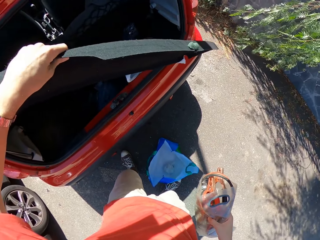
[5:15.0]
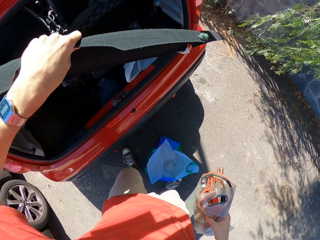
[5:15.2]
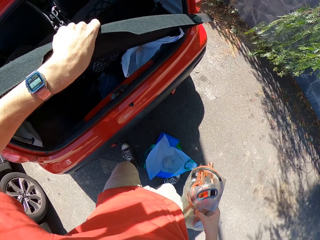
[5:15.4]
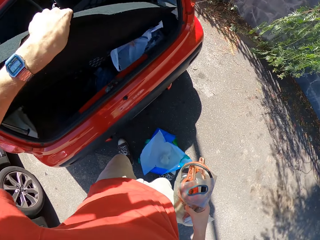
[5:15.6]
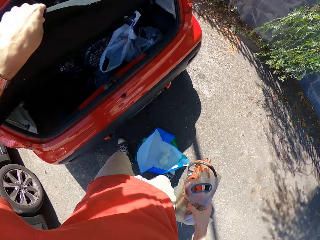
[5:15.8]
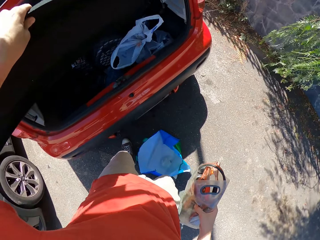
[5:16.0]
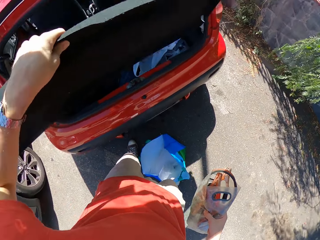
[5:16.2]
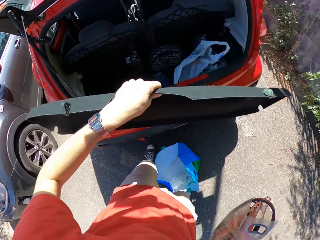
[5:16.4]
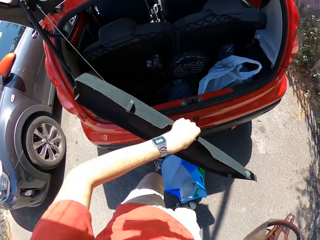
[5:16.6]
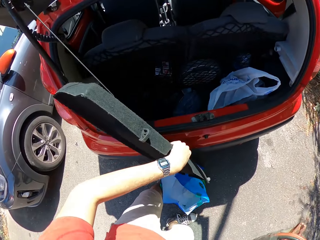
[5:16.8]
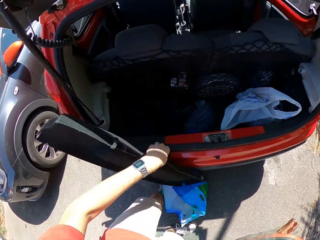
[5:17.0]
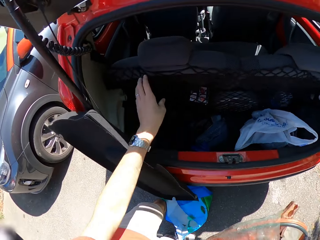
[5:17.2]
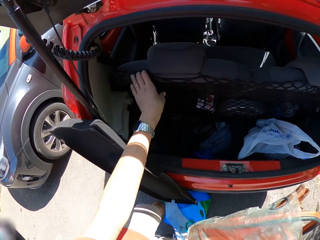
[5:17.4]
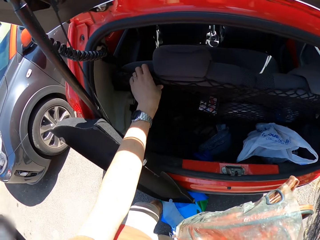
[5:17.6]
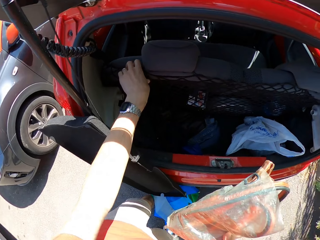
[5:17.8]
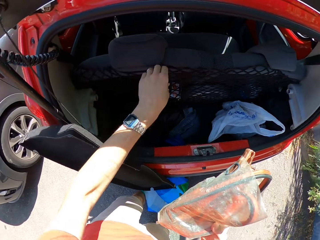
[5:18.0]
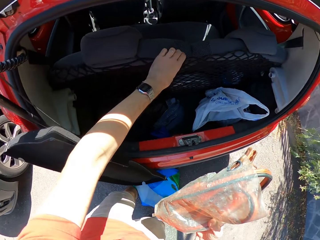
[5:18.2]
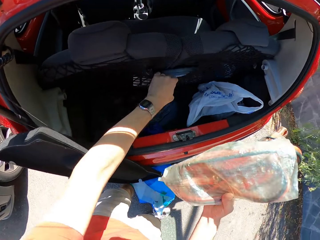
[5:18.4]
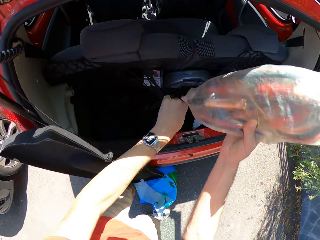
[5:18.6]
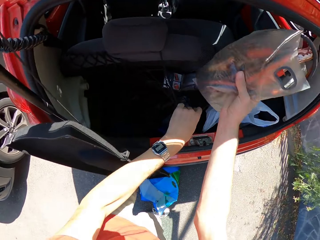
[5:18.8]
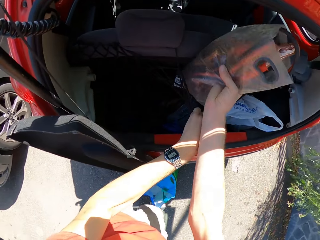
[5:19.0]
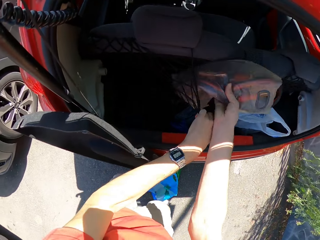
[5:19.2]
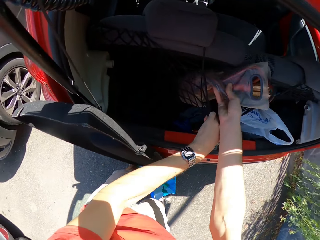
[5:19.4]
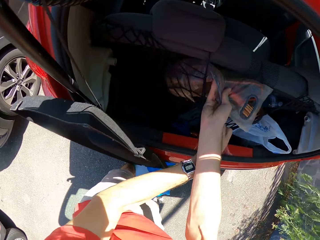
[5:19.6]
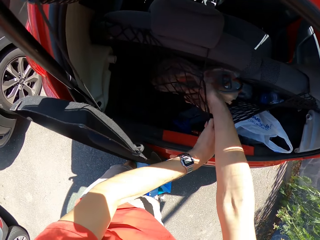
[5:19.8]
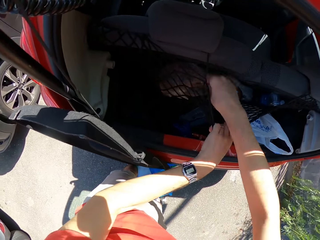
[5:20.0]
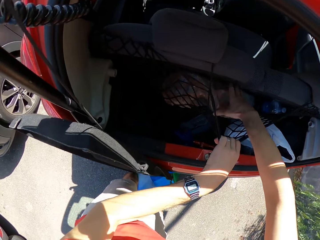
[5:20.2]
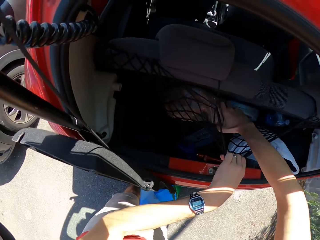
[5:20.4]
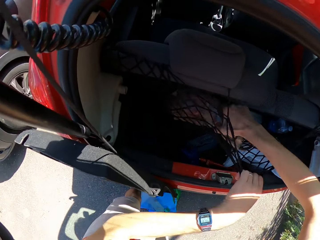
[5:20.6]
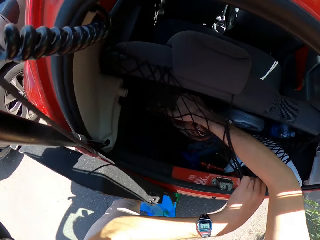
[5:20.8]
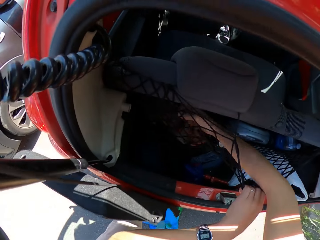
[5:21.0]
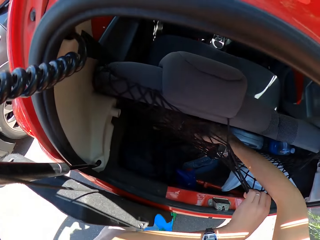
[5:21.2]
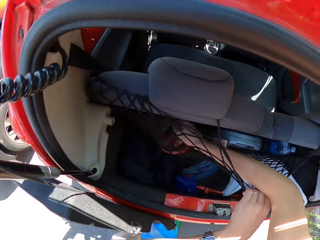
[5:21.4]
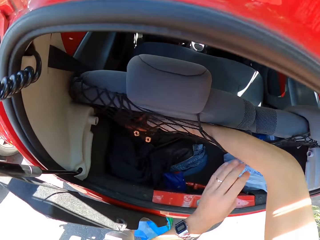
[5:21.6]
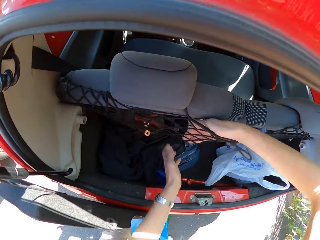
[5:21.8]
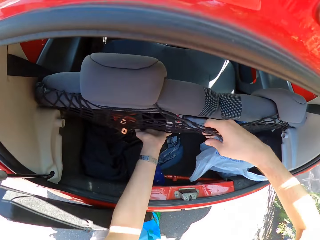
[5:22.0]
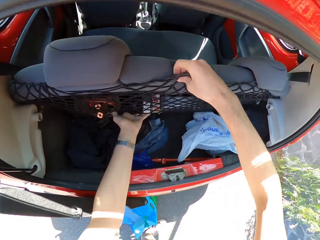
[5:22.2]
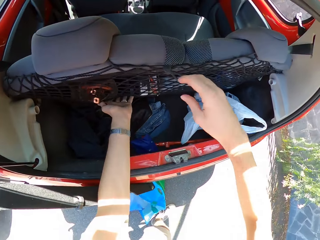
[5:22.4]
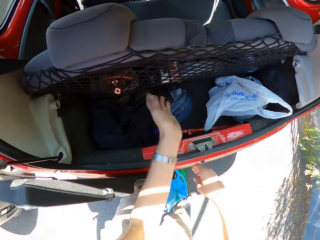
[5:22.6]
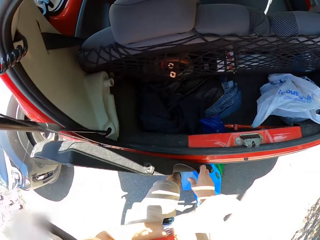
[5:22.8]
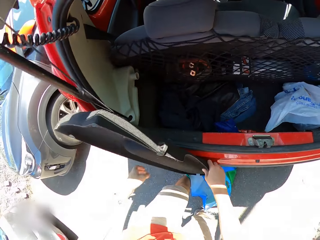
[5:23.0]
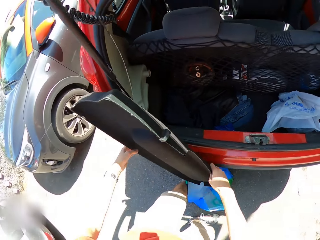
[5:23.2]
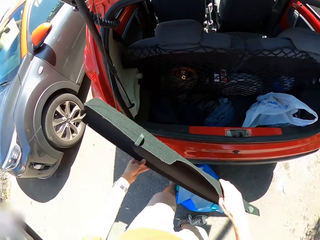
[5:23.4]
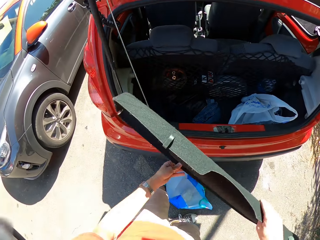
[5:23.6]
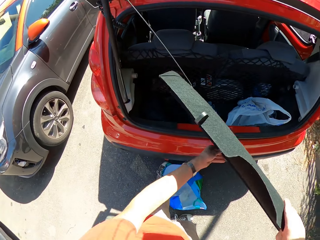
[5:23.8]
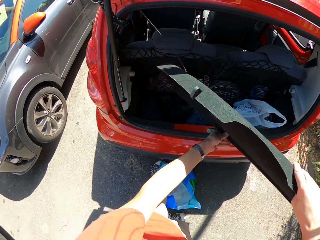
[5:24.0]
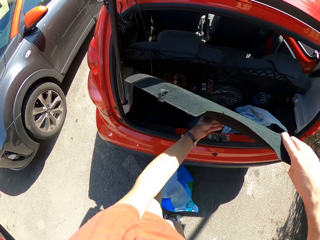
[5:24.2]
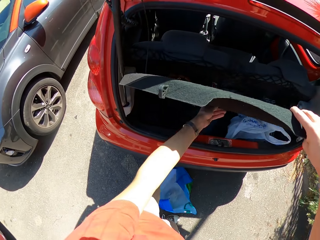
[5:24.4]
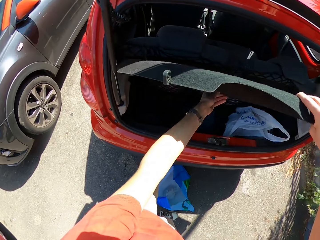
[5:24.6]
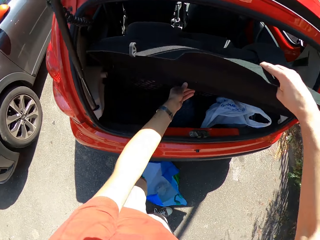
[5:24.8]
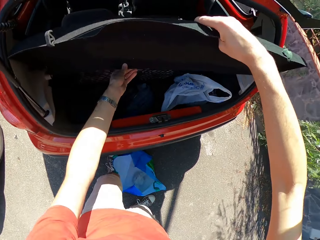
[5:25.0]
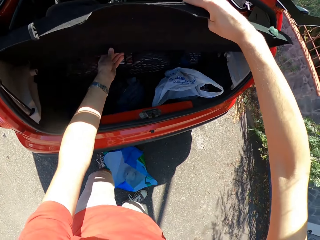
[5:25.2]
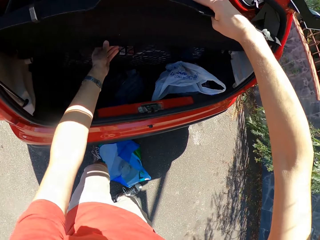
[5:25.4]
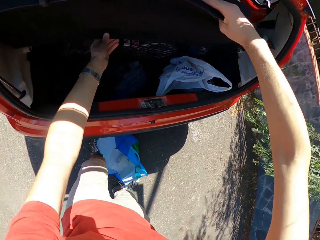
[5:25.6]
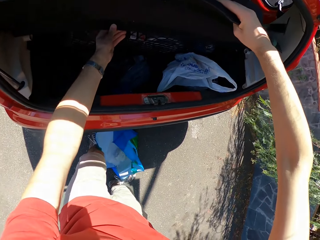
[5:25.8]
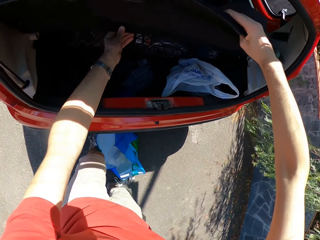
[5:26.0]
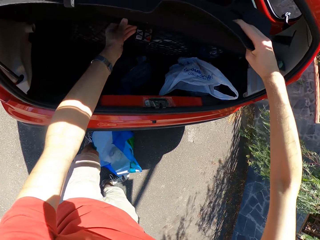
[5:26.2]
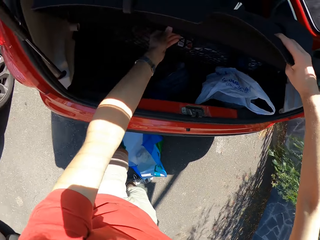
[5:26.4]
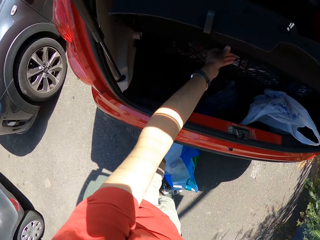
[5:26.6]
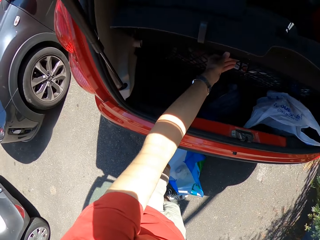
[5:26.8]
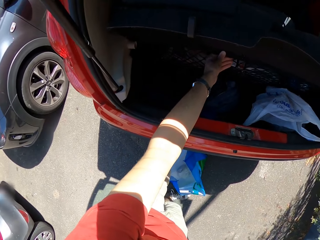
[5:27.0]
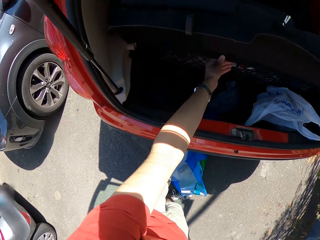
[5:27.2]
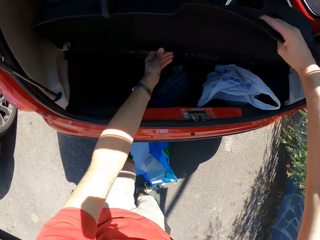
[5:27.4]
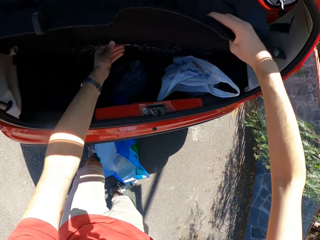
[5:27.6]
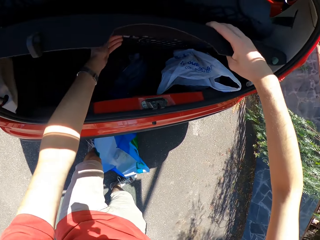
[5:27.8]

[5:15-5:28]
The camera wearer puts the wire into the storage net behind the car seat. They adjust the cover board. They put back something in the car boot.

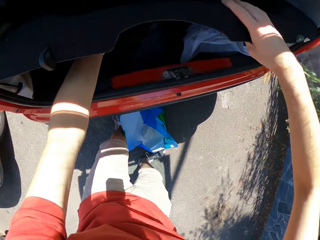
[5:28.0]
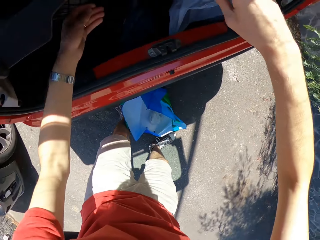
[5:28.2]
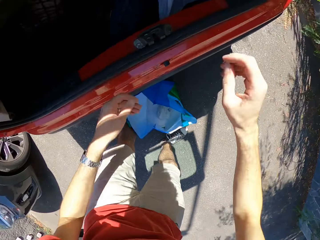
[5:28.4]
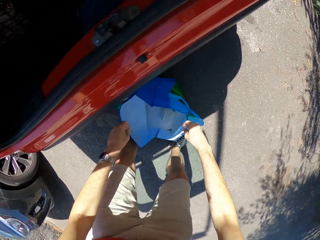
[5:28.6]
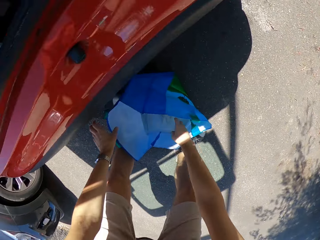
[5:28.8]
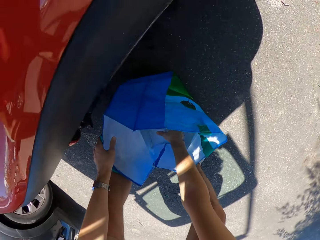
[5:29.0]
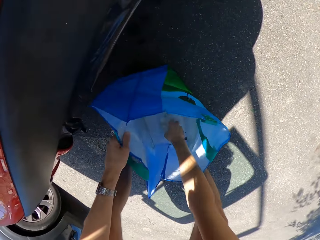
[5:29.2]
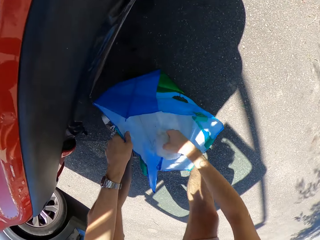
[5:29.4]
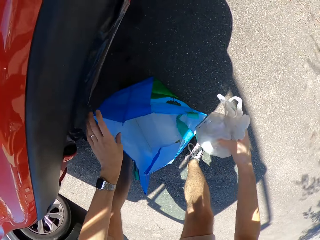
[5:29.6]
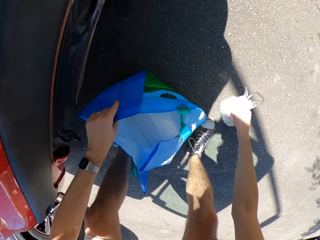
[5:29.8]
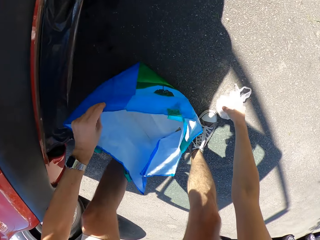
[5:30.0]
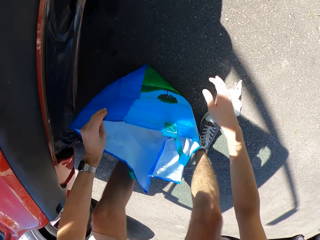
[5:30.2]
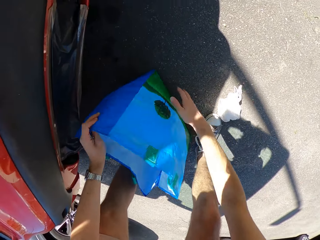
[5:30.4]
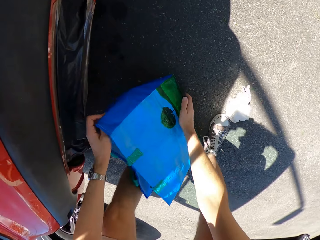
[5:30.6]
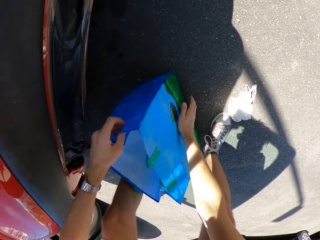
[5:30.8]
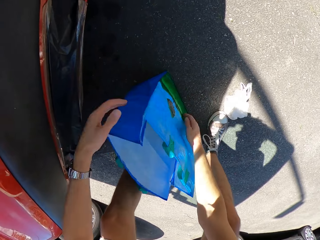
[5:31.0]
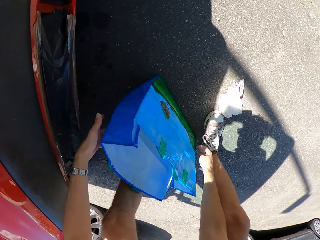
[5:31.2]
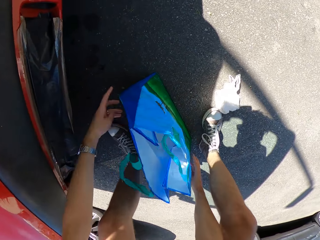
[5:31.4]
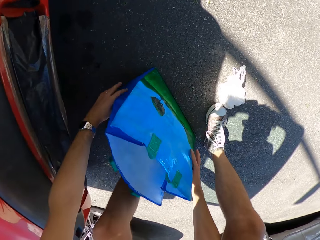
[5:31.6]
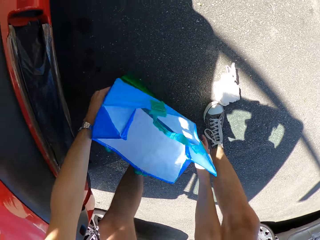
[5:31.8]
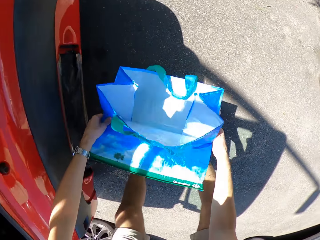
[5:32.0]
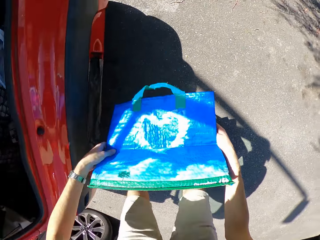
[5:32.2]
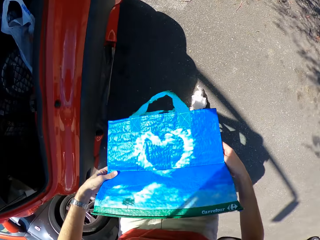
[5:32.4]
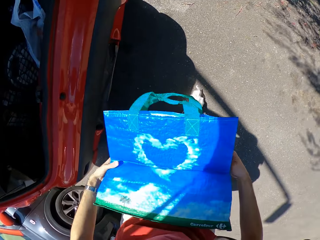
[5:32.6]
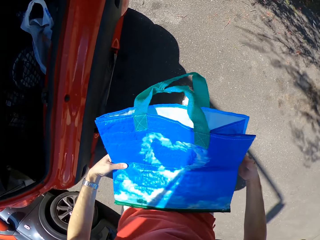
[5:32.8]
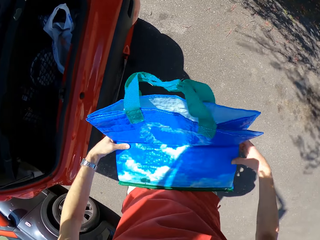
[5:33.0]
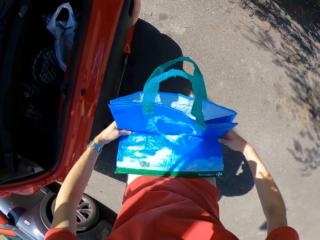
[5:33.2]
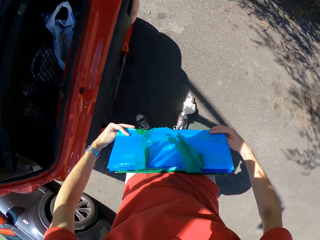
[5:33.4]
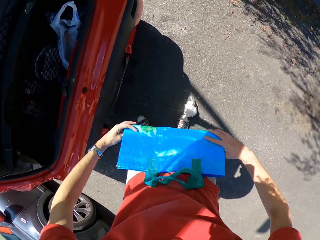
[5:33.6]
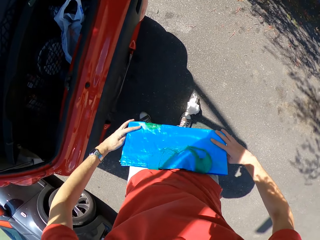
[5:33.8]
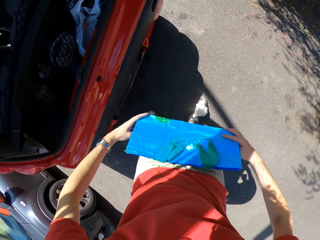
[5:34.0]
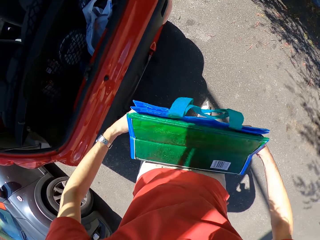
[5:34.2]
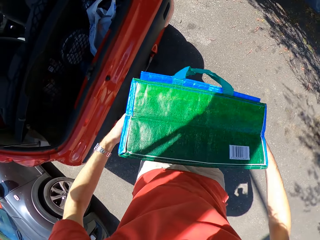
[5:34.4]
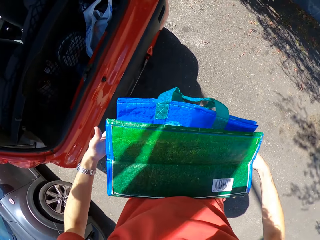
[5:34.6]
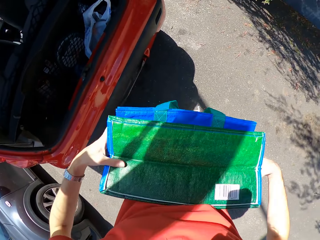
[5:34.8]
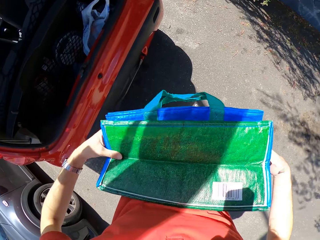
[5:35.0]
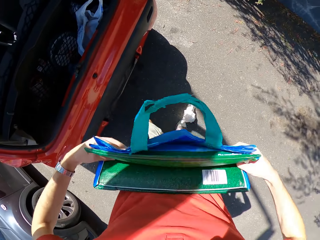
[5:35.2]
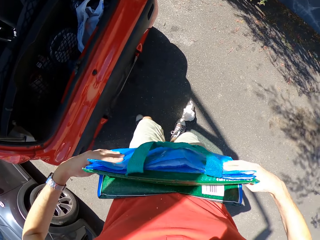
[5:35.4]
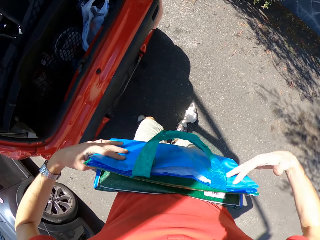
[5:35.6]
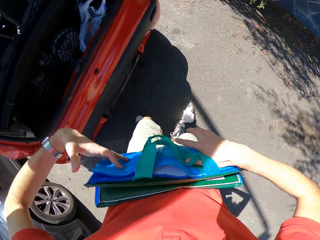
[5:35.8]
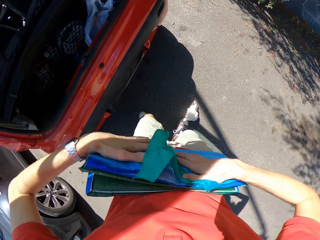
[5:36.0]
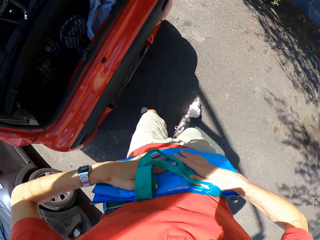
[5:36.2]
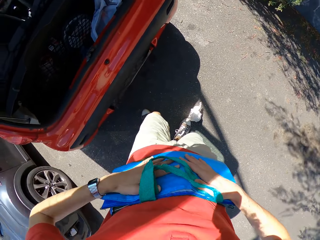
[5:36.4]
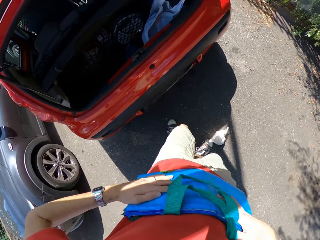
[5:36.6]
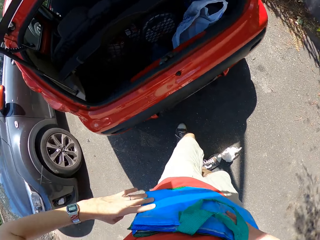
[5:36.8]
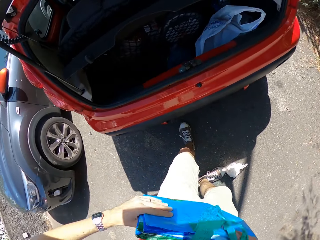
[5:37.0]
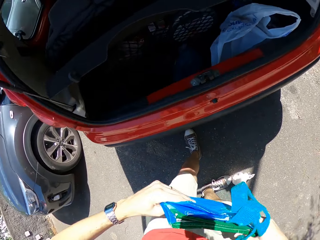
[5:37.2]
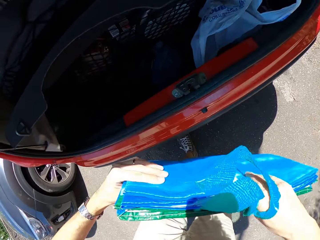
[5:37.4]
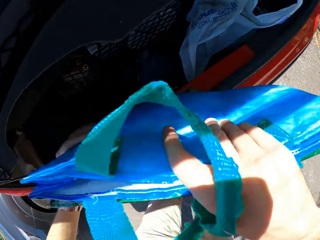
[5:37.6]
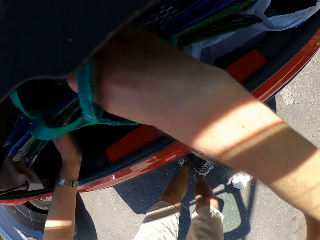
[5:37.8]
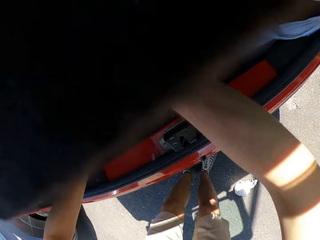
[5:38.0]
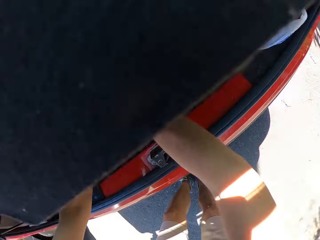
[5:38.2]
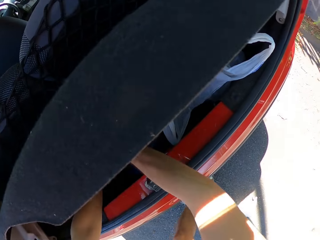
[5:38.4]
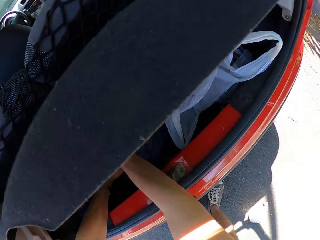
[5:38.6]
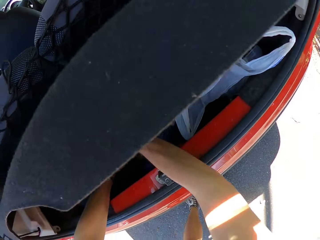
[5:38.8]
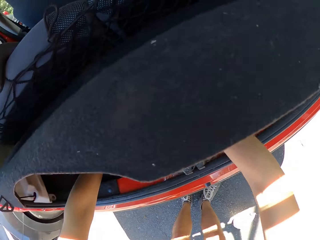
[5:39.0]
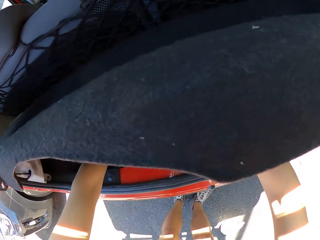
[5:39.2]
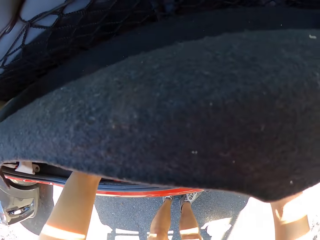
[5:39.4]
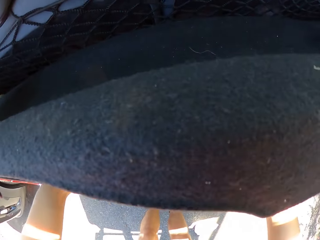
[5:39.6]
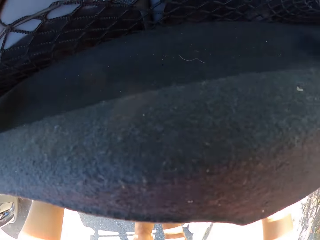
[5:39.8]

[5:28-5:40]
The camera wearer brings out a nylon bag from the bag. He folds the bag in his hands. He puts the bag in the car boot.
